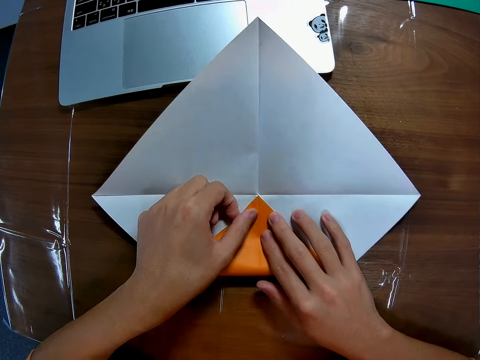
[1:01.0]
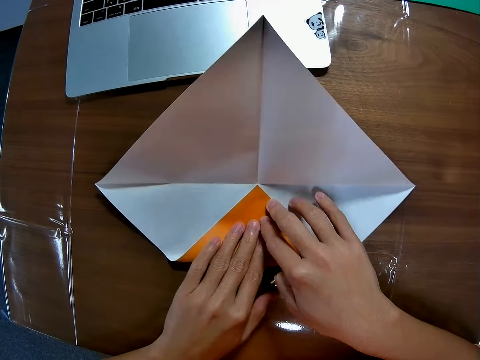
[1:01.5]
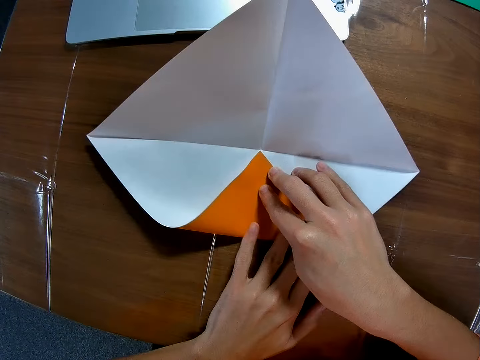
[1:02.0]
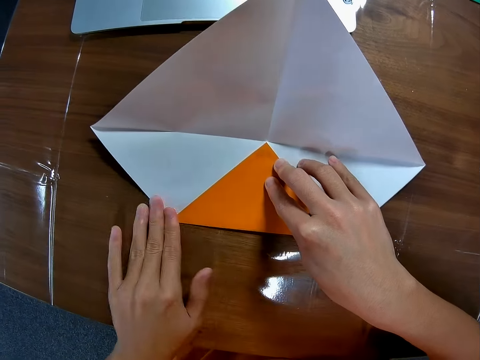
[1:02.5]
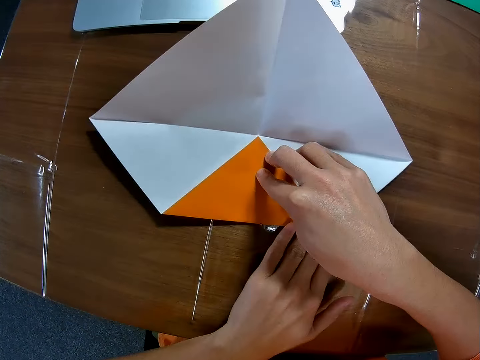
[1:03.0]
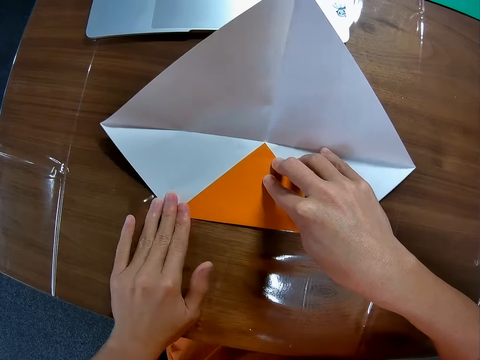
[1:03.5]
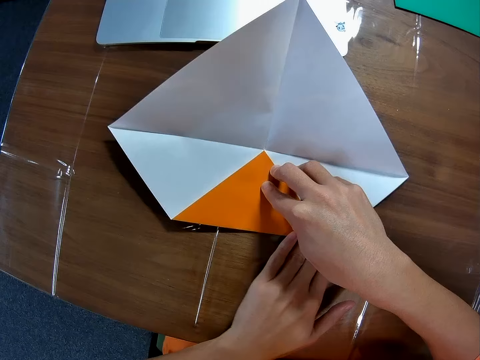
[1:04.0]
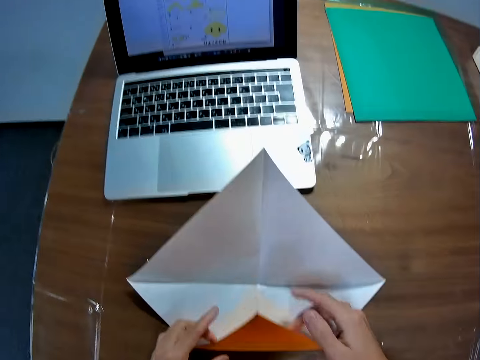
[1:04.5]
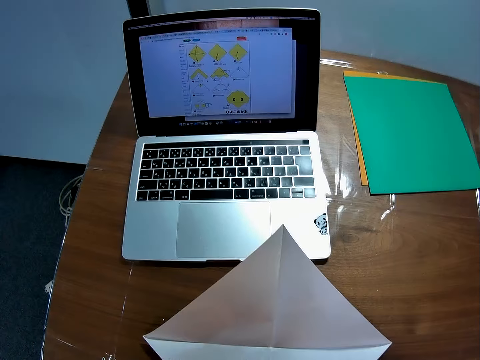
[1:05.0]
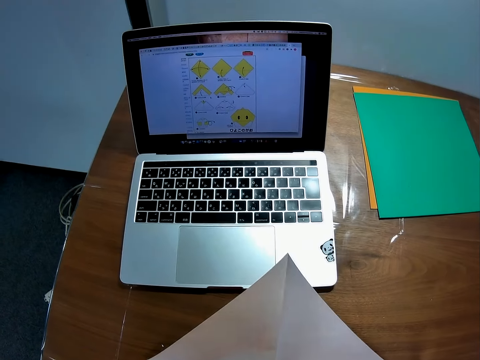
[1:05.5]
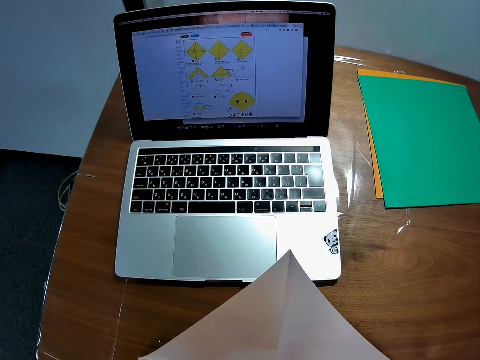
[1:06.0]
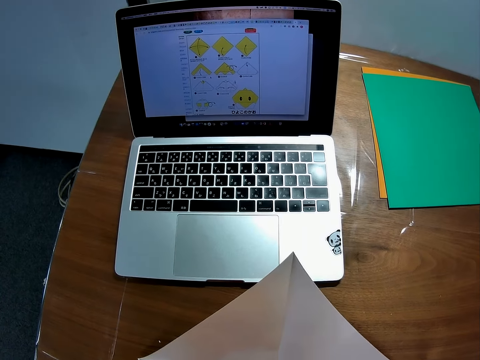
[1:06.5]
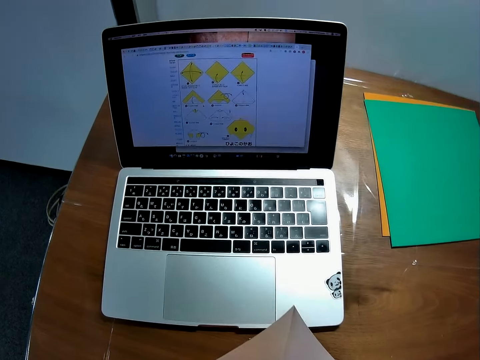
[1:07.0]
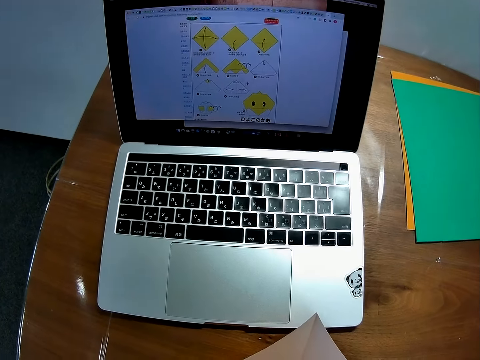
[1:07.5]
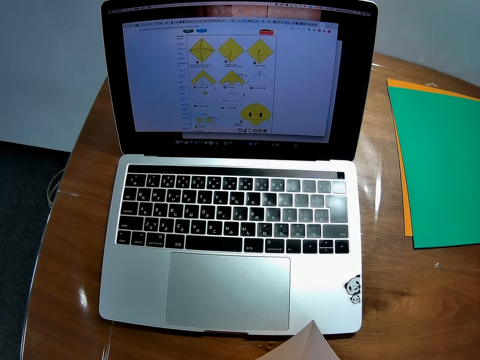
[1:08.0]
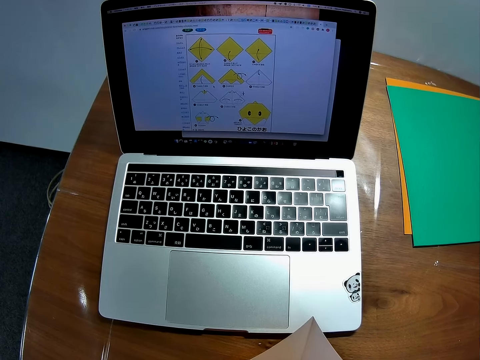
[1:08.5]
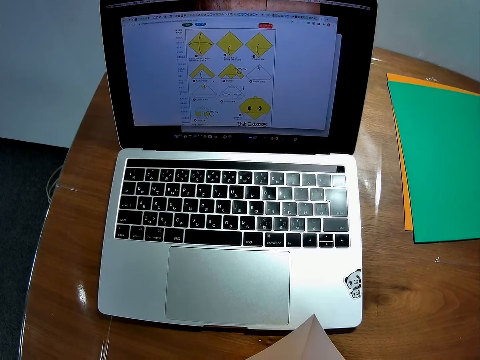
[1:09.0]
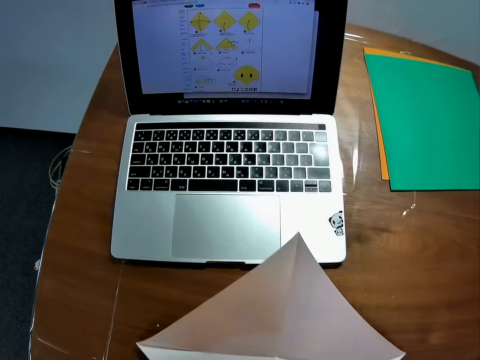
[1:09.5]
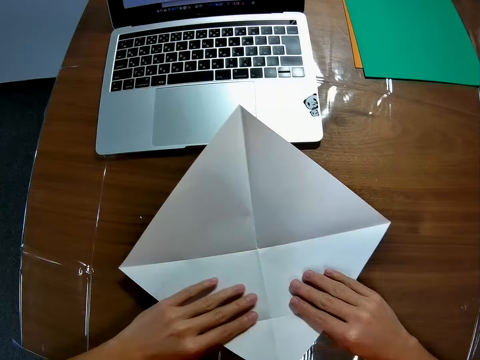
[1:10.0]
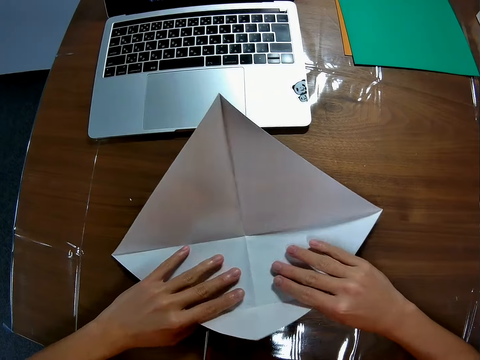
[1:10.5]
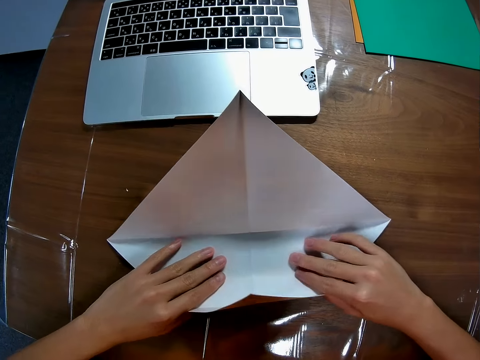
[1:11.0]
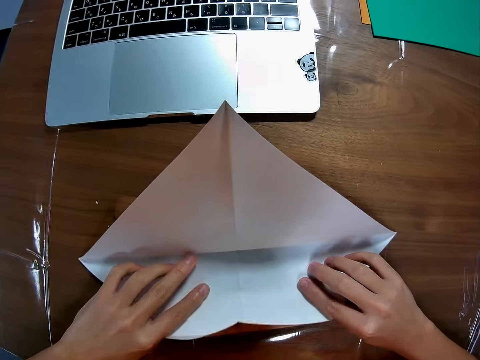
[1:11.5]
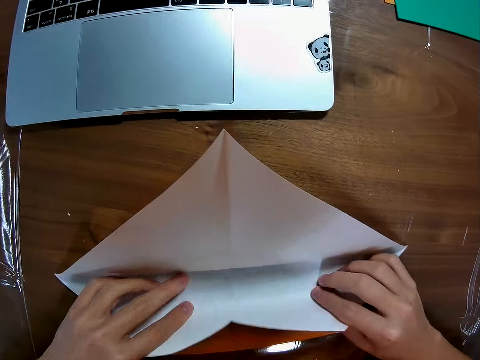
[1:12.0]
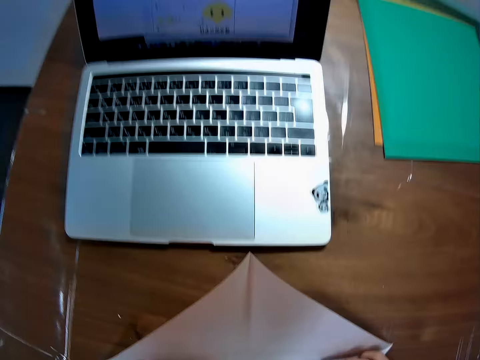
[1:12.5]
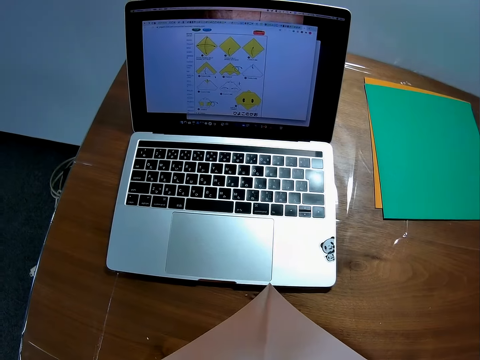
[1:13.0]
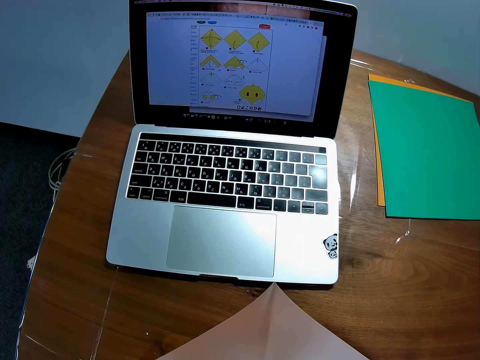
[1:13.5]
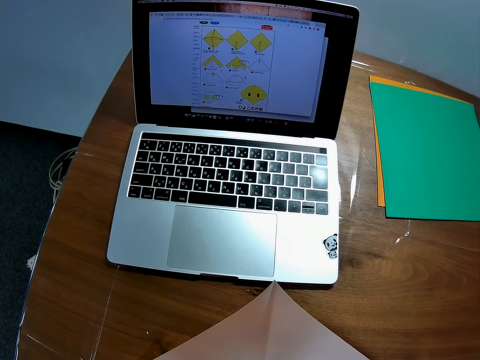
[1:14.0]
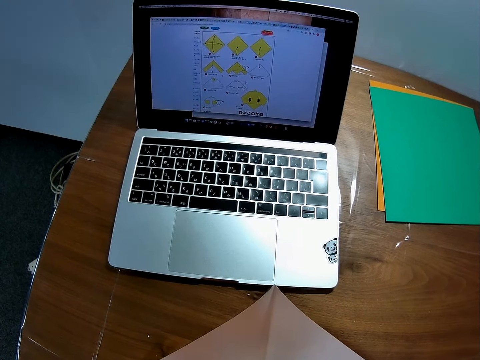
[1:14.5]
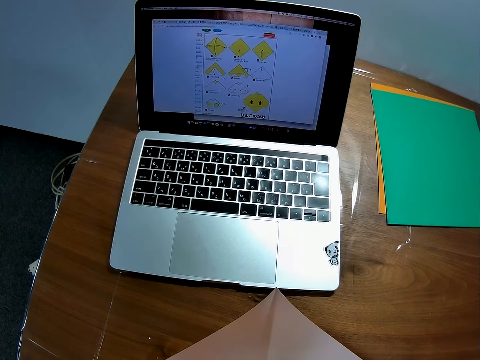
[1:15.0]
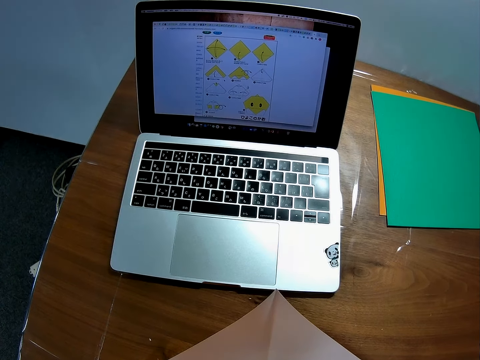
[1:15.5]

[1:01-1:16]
The camera wearer smoothens the edge of the paper on the table with his fingers. He unfolds the piece of paper. He looks at the machine. He folds the piece of paper. He looks at the machine.

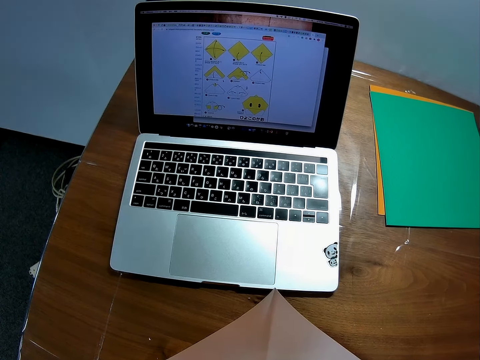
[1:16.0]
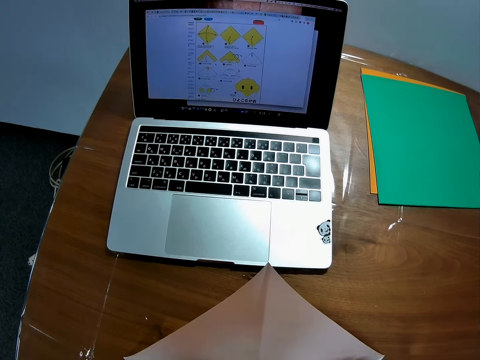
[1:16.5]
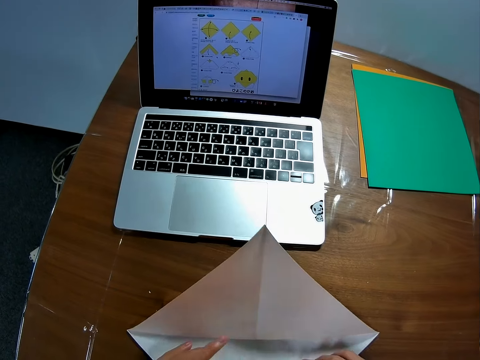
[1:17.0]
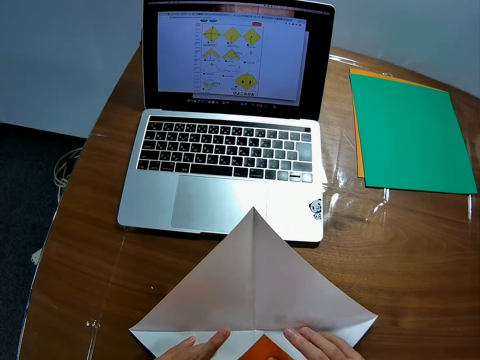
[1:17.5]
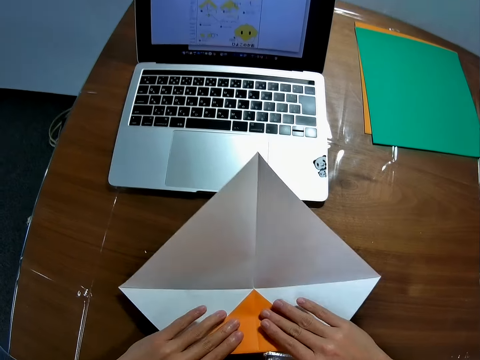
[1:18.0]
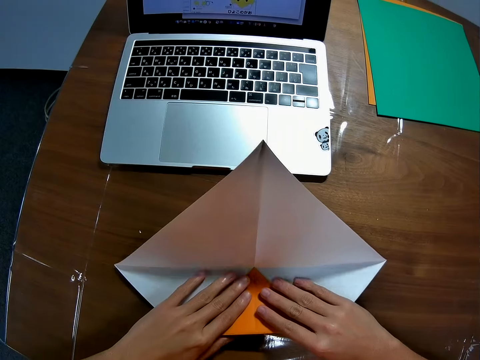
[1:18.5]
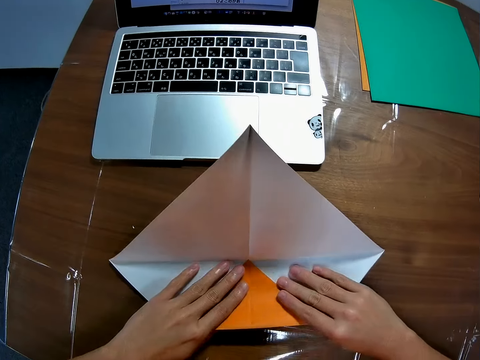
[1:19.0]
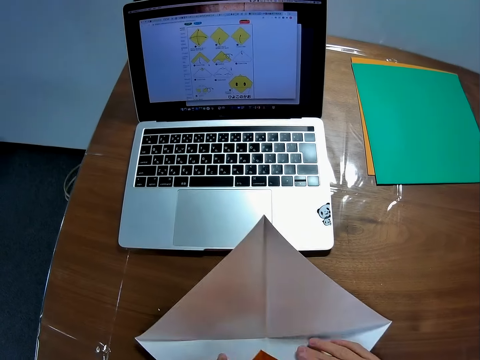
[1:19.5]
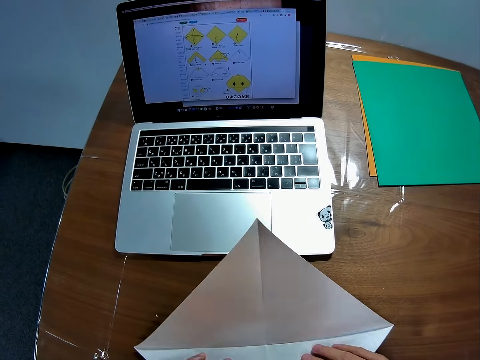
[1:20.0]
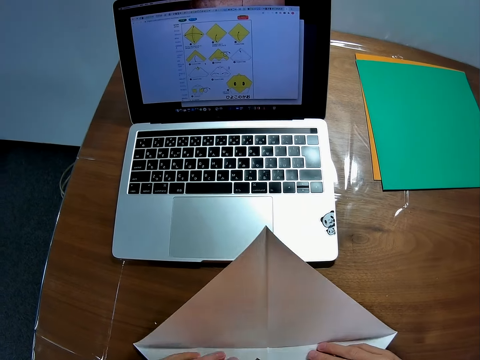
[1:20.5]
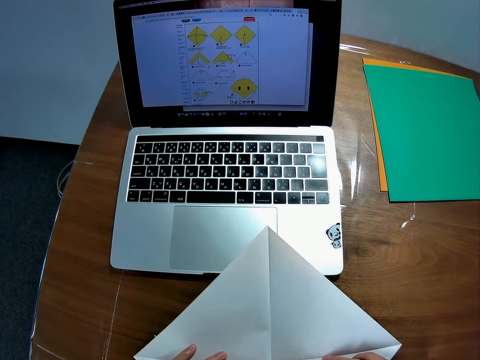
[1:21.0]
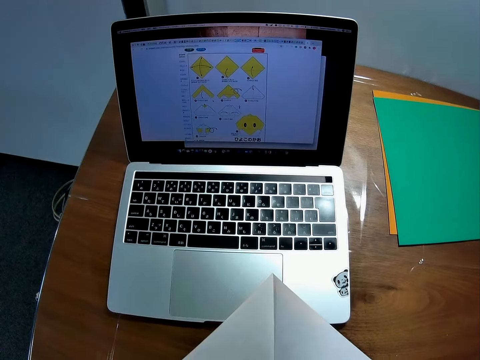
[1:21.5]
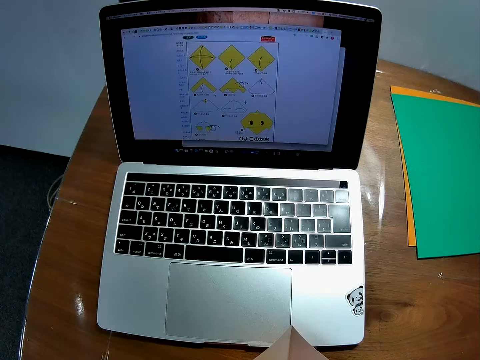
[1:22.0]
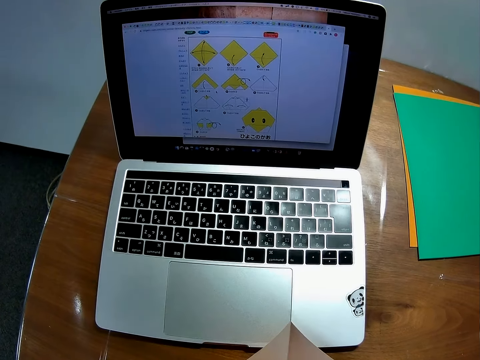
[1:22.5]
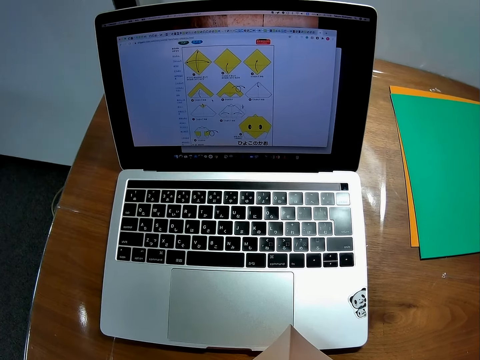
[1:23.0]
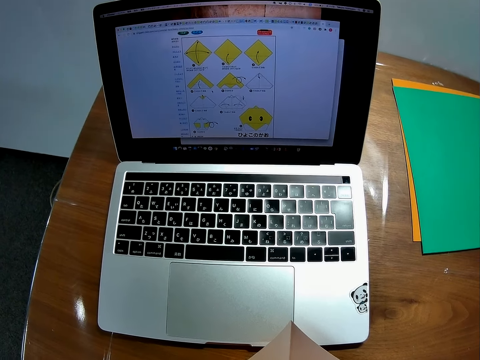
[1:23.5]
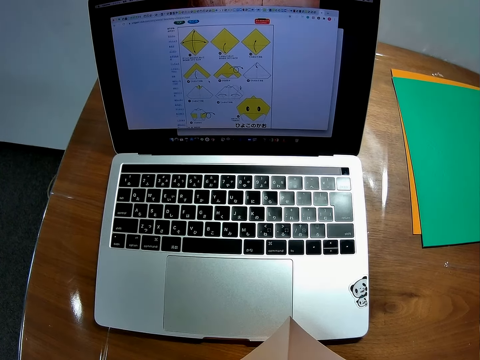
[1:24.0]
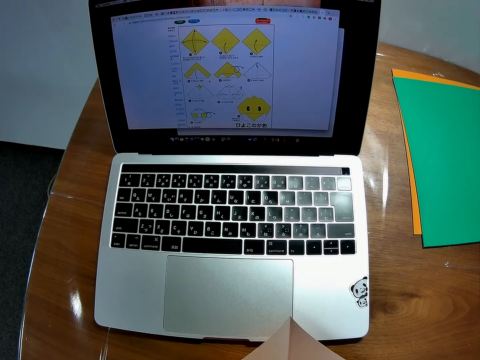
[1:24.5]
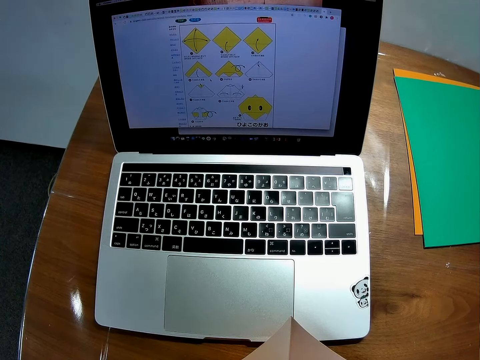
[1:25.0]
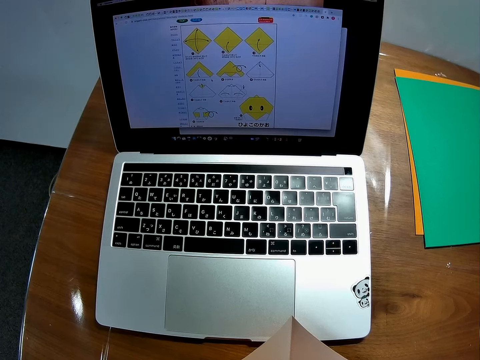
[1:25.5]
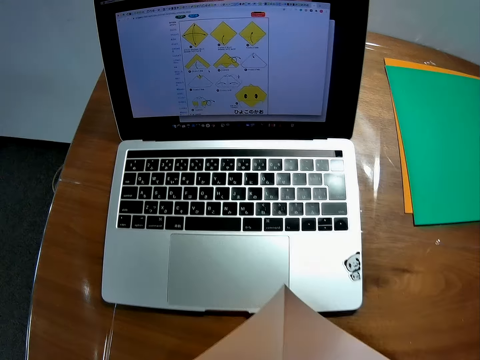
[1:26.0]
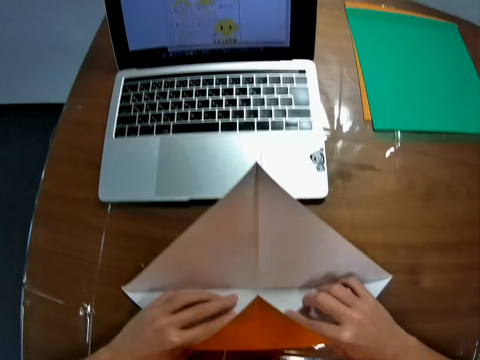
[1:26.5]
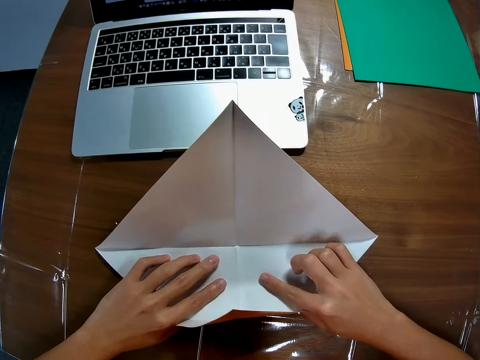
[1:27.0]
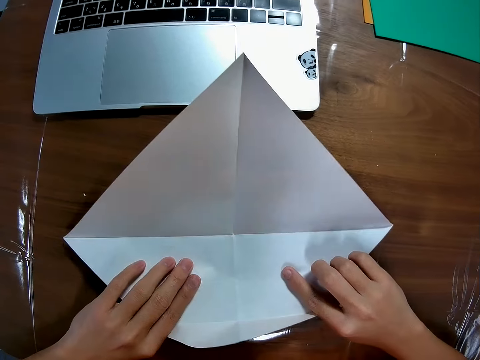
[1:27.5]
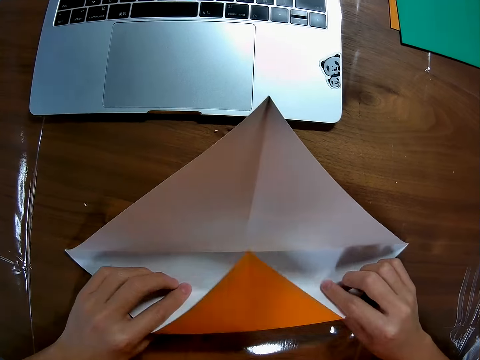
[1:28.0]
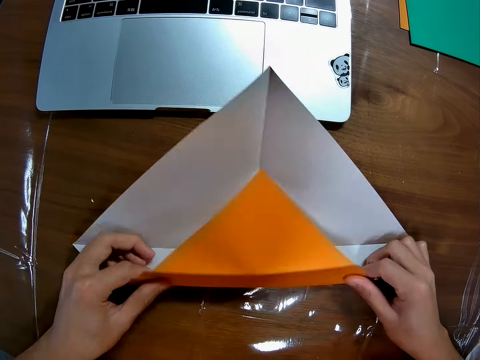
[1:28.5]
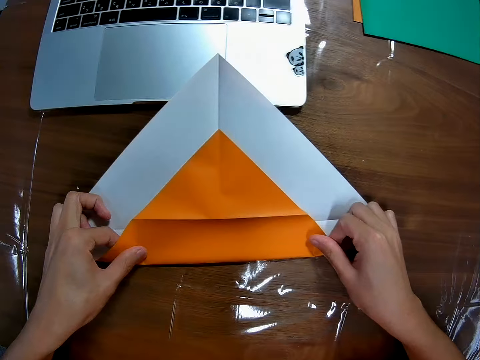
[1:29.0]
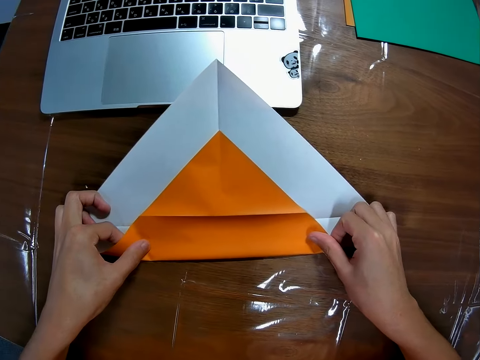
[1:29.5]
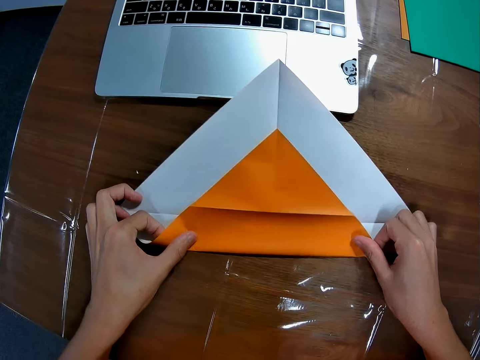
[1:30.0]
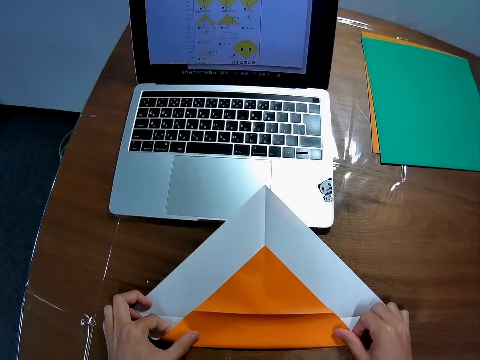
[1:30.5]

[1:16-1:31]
The camera wearer folds the paper on the table. They look at the machine. They fold the piece of paper.
